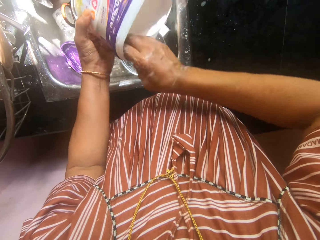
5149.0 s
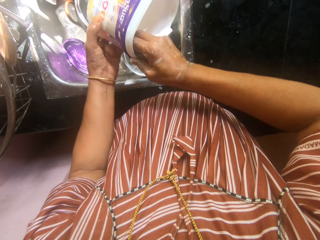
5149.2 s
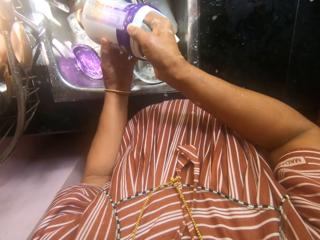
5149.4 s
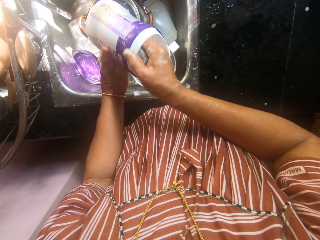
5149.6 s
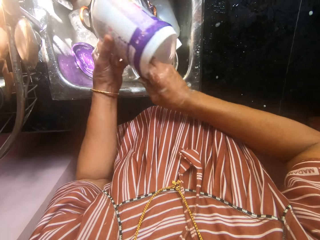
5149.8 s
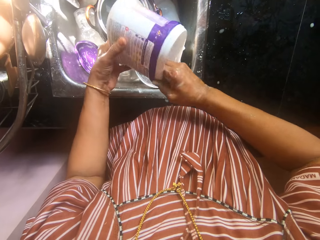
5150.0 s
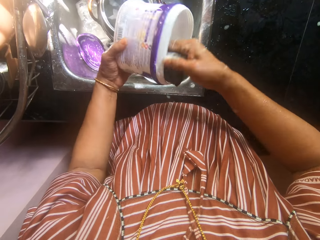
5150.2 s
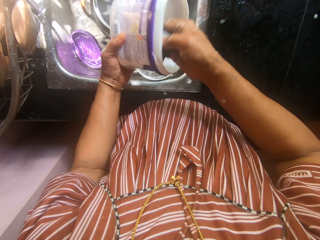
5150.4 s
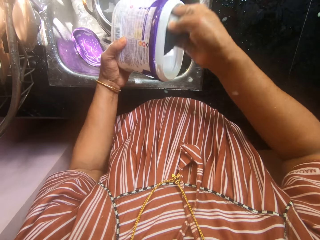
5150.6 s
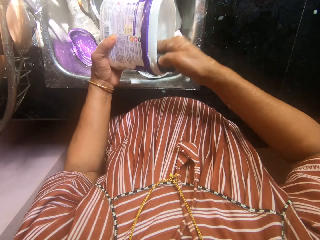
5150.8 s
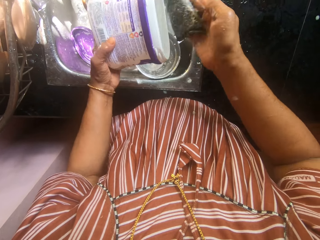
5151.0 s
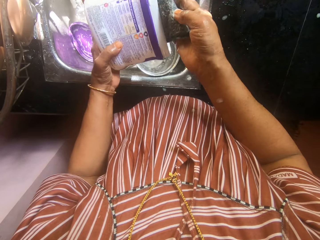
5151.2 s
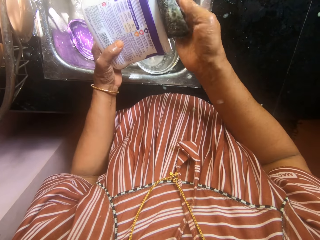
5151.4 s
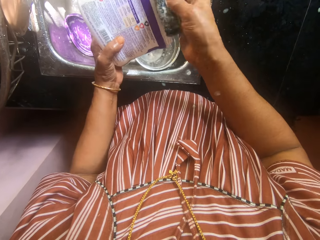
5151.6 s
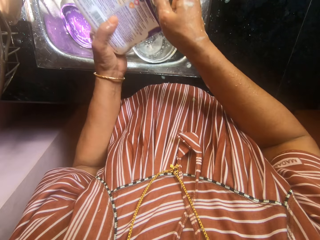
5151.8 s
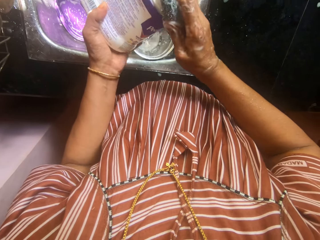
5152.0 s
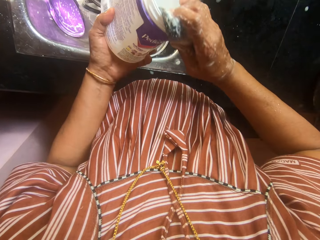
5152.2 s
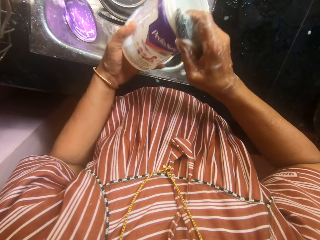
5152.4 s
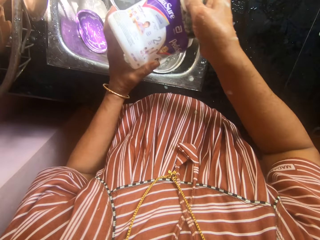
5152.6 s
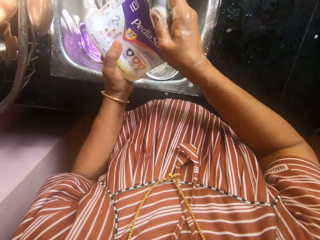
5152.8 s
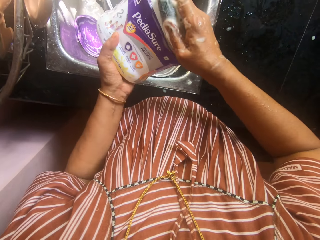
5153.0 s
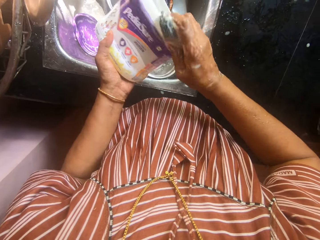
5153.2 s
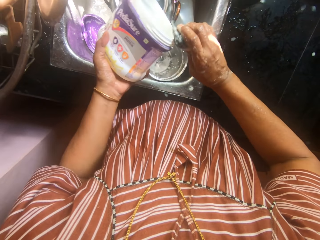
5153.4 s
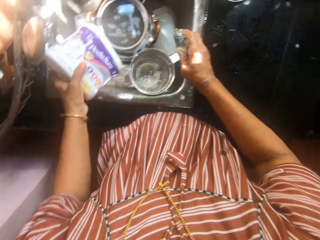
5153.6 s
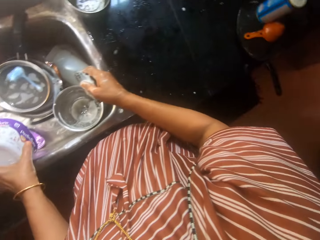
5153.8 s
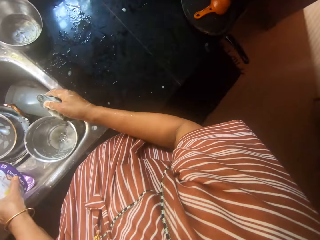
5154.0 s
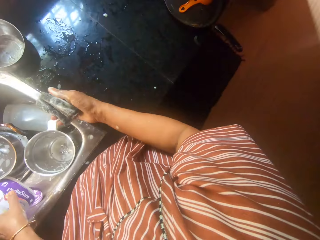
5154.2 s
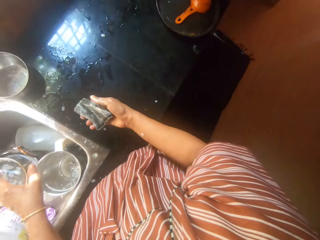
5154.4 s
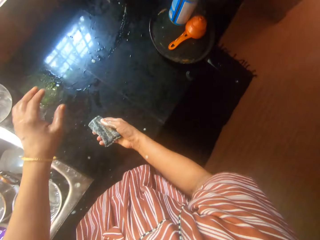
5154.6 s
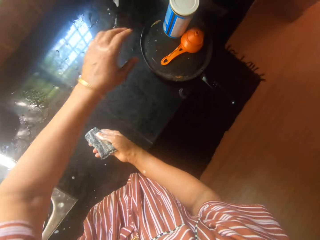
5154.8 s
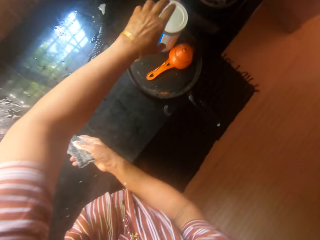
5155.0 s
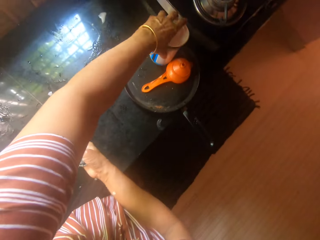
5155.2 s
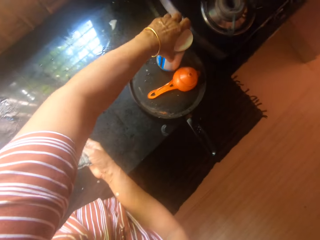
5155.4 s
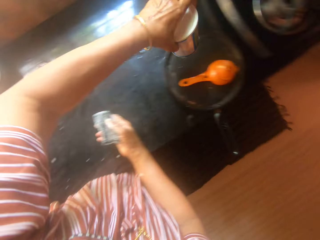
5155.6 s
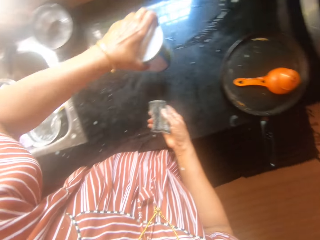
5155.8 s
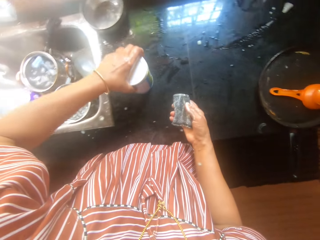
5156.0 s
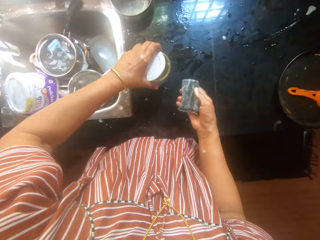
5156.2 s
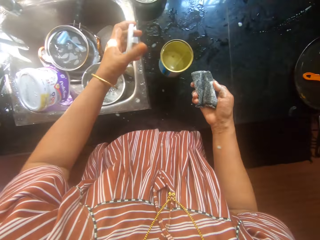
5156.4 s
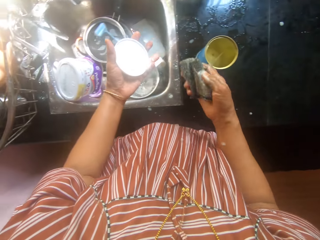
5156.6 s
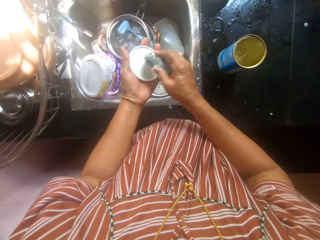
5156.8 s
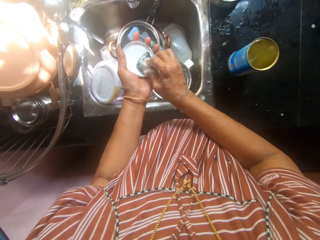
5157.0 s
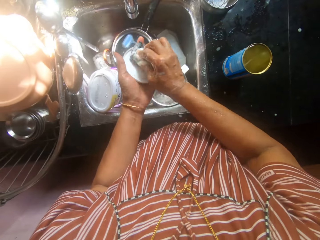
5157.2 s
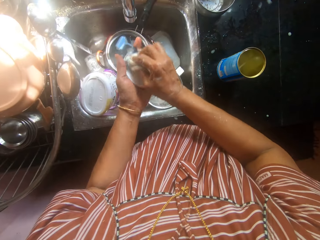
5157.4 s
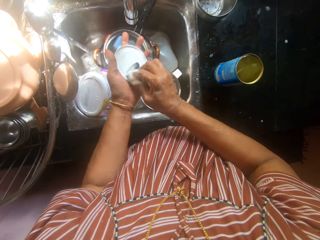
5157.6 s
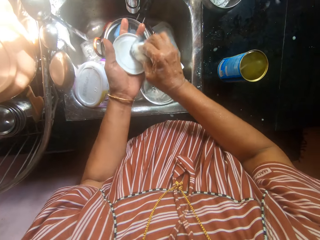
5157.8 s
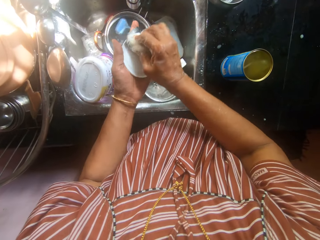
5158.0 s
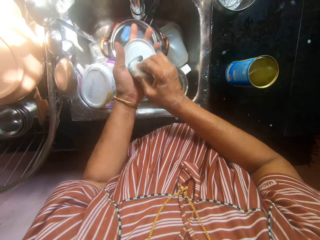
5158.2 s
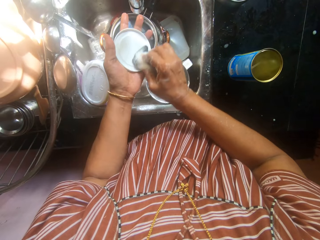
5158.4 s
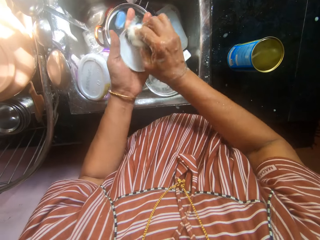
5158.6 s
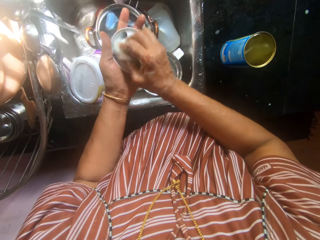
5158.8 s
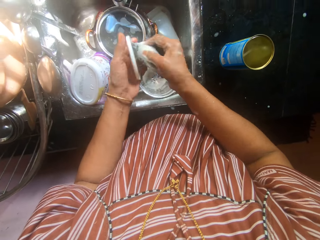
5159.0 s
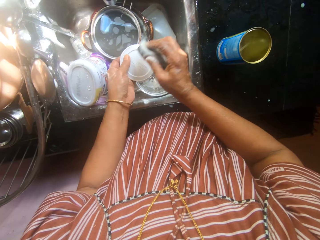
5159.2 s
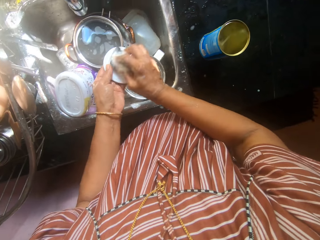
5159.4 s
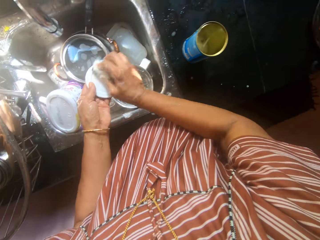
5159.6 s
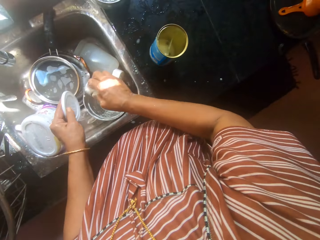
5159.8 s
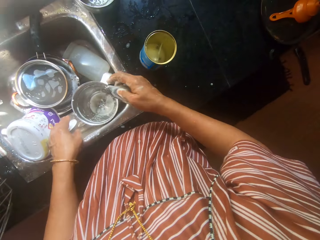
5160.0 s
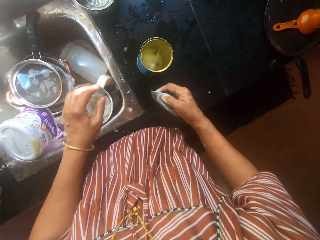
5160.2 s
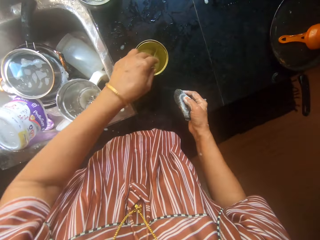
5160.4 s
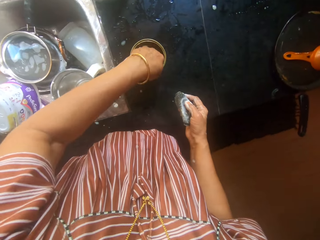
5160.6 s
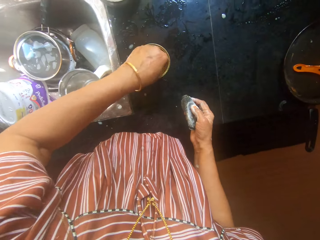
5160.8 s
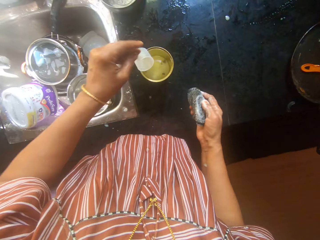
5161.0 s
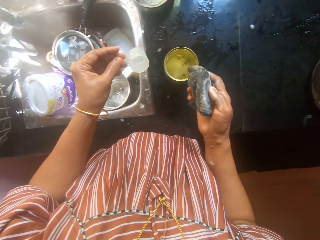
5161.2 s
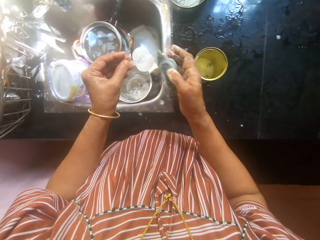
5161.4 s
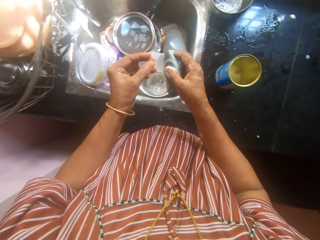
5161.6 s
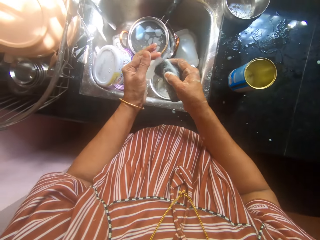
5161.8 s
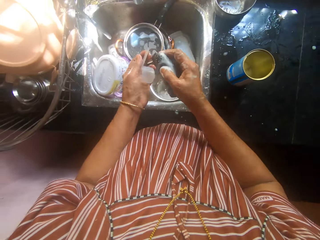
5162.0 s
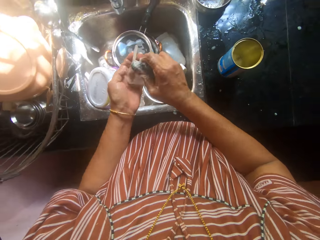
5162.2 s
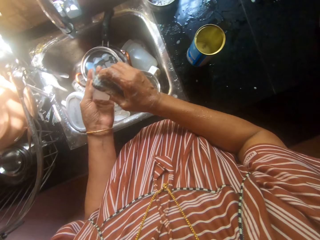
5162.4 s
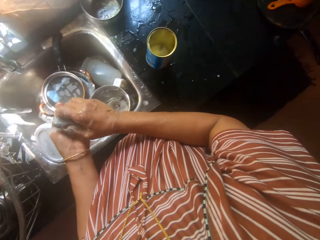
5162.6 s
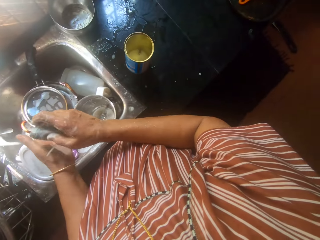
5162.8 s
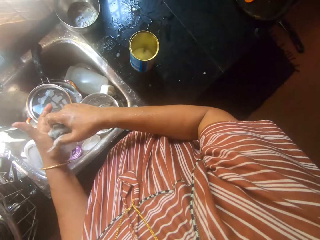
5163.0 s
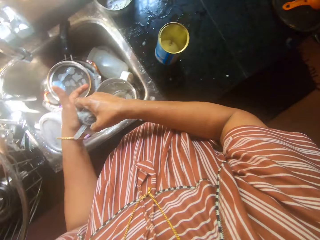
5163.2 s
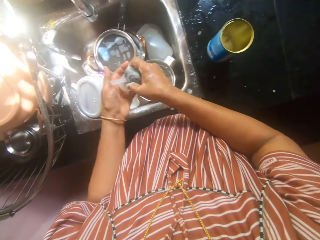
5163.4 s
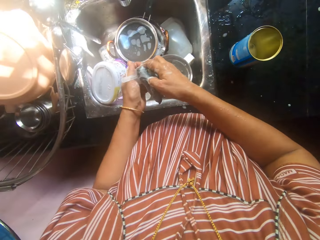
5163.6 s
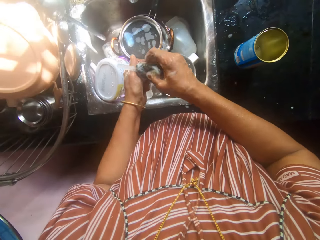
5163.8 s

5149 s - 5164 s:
The camera wearer drops the plate in the sink with her left hand. She picks a tin can from a pan with her left hand. She drops the tin can on the cabinet. She opens the tin can lid with her left hand. She washes the tin can lid with the sponge. She drops the tin can lid inside the sink with her left hand. She picks the second measuring spoon in the tin can with her left hand. She washes the second measuring spoon with the sponge.

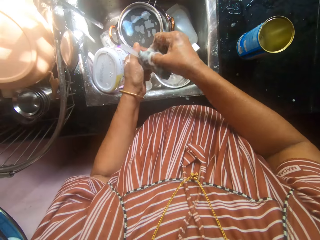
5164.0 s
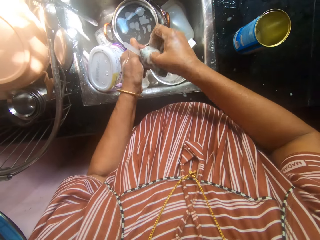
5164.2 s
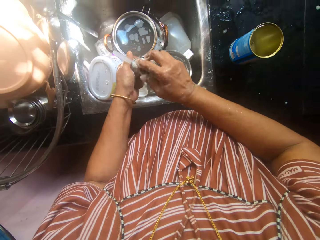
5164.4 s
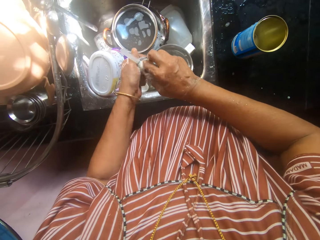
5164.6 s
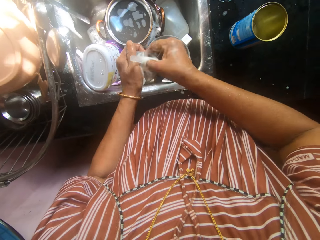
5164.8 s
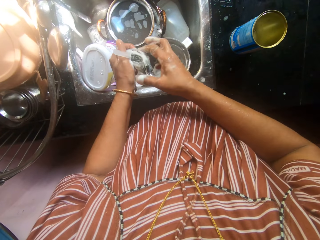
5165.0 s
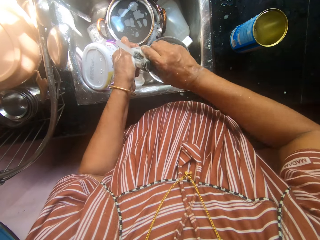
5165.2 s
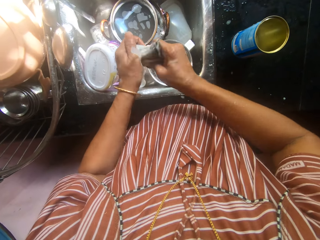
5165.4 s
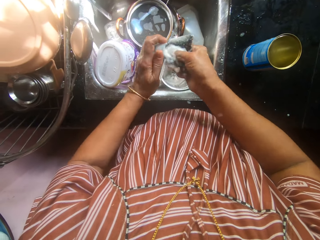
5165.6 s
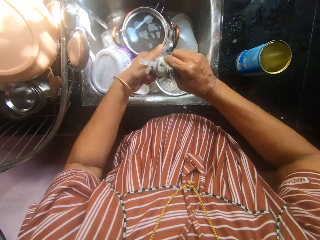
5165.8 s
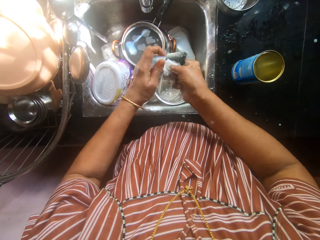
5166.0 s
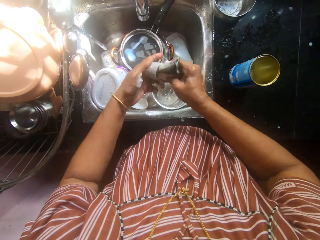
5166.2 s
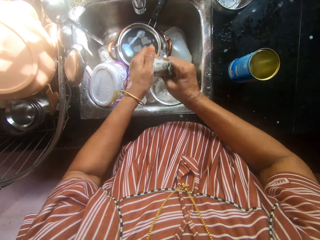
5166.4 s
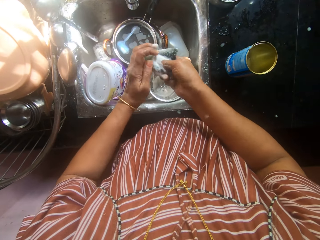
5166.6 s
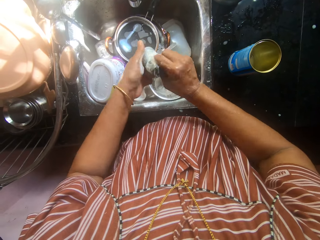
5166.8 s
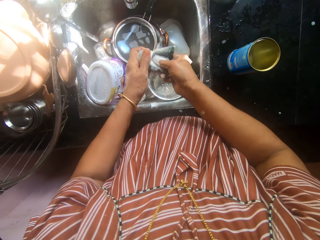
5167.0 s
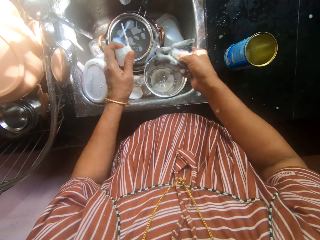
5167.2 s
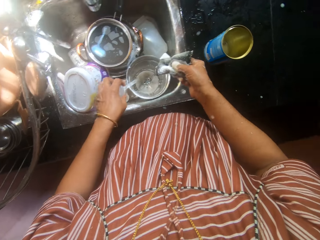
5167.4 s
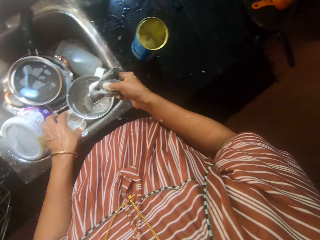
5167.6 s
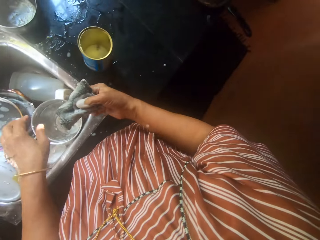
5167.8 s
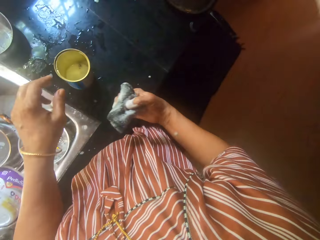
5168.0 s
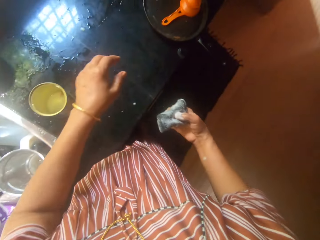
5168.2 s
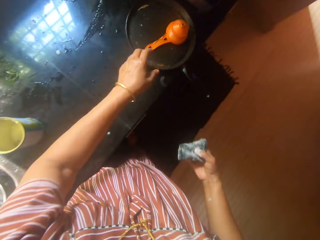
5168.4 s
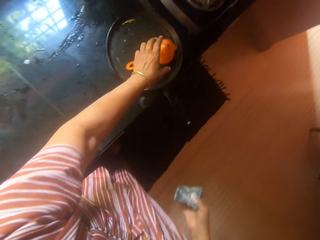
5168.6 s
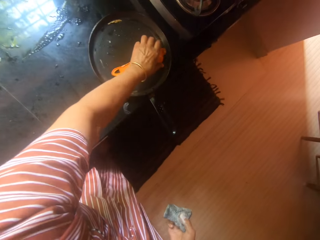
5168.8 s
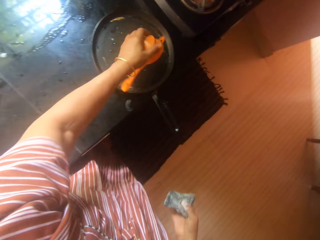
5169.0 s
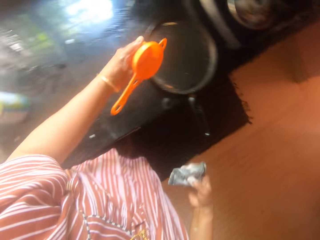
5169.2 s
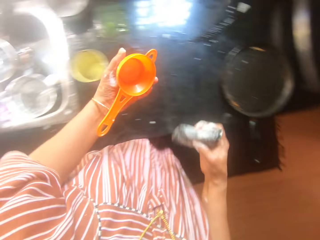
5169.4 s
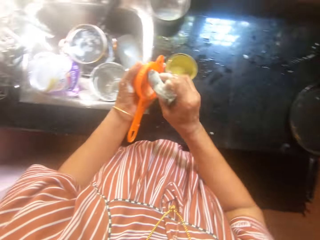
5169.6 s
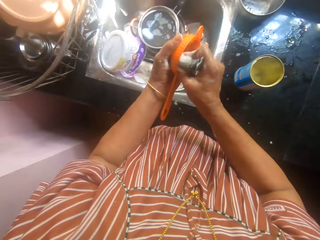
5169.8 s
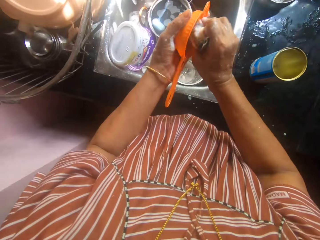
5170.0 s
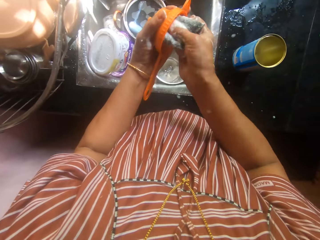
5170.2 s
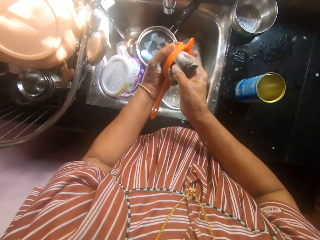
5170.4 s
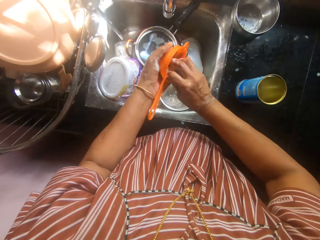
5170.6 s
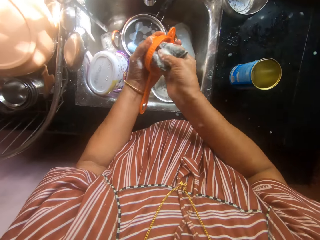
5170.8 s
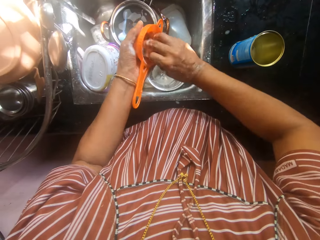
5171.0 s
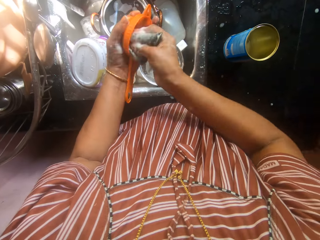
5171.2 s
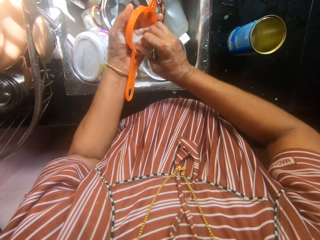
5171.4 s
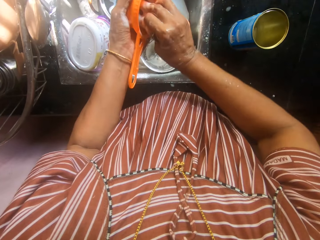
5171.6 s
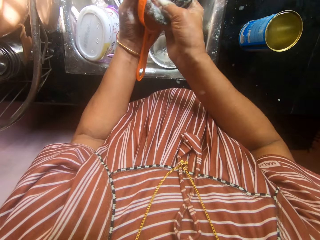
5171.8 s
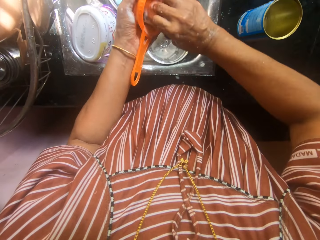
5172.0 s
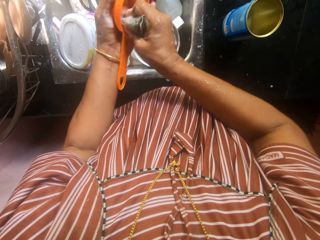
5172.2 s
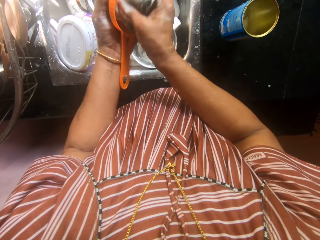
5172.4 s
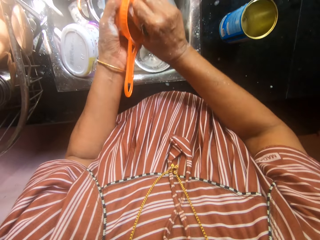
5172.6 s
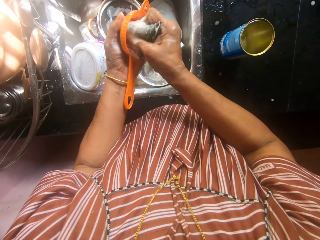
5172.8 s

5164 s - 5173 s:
The camera wearer drops the second measuring spoon in the sink with her left hand. She picks a funnel or sieve from the pan with her left hand. She washes the funnel with the sponge.
